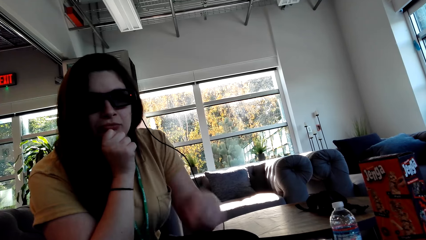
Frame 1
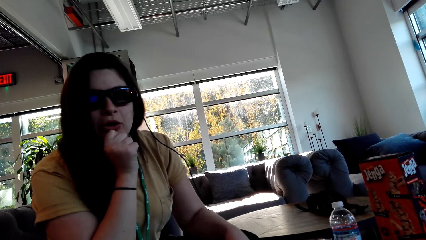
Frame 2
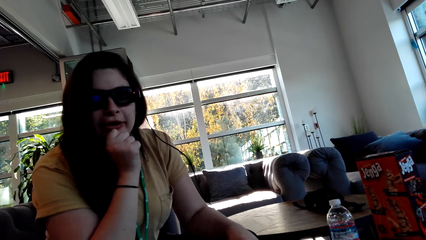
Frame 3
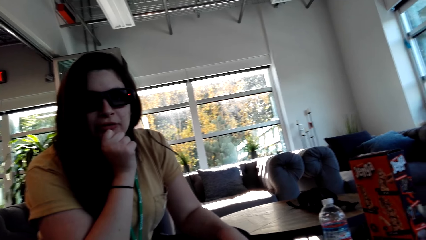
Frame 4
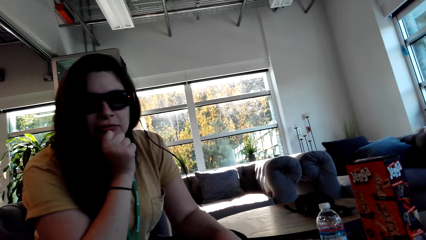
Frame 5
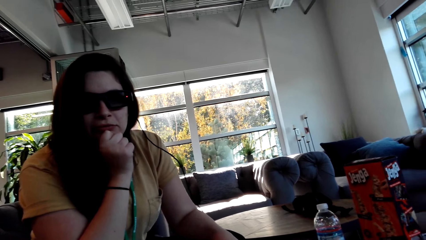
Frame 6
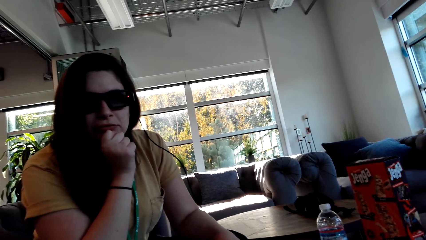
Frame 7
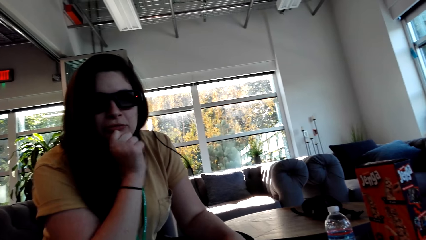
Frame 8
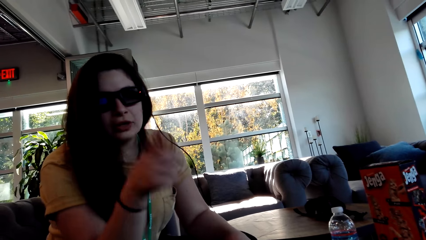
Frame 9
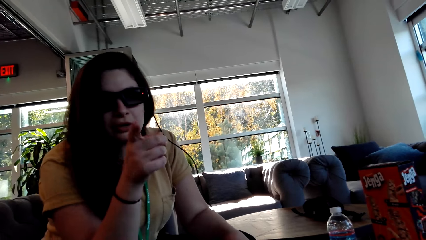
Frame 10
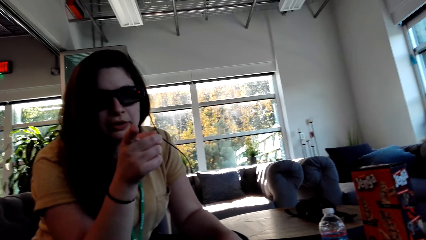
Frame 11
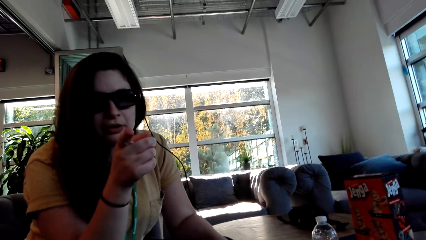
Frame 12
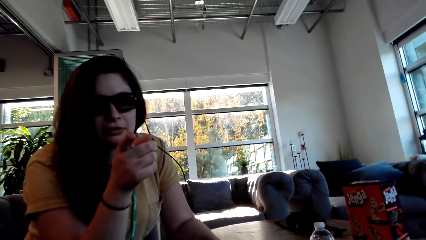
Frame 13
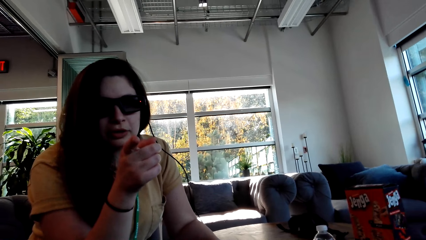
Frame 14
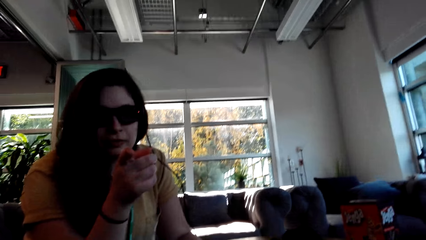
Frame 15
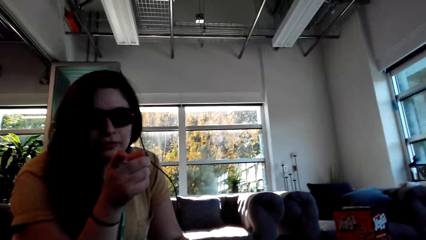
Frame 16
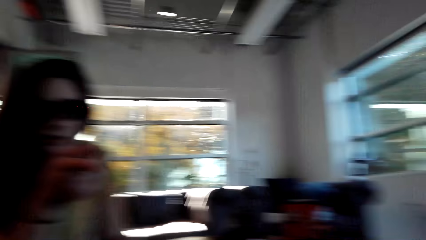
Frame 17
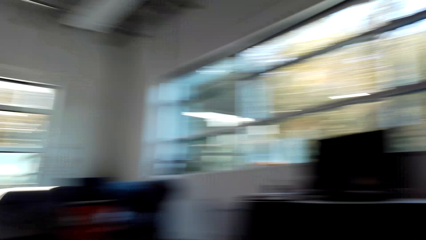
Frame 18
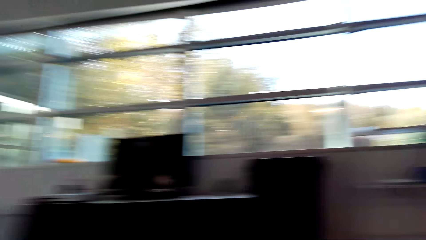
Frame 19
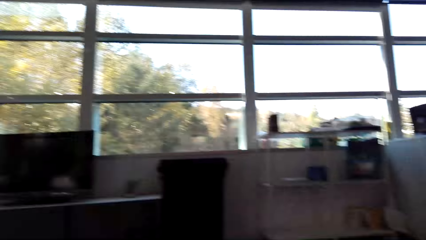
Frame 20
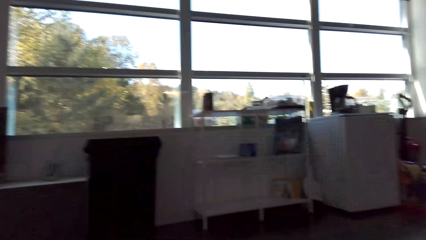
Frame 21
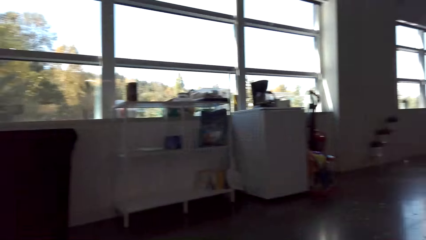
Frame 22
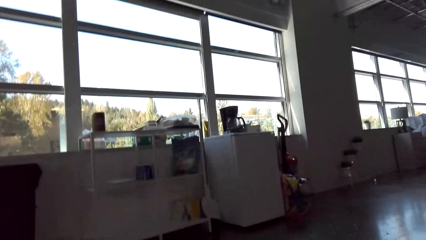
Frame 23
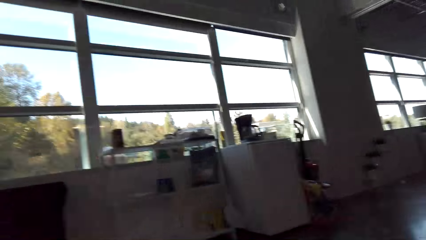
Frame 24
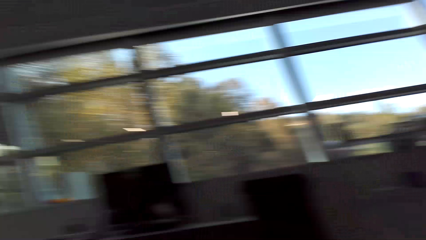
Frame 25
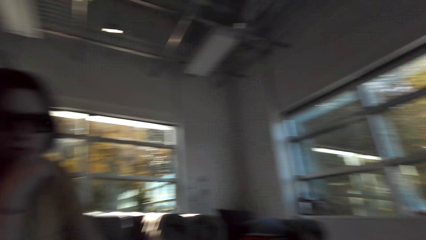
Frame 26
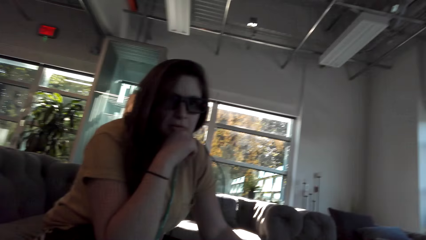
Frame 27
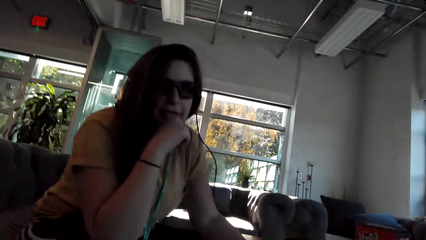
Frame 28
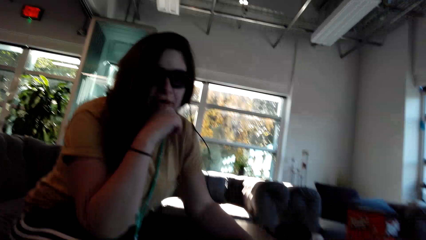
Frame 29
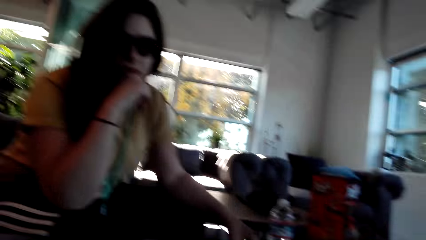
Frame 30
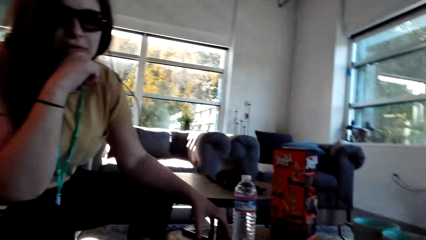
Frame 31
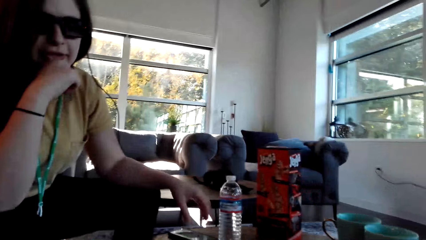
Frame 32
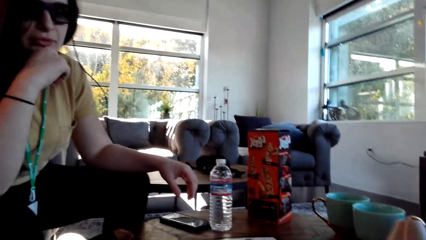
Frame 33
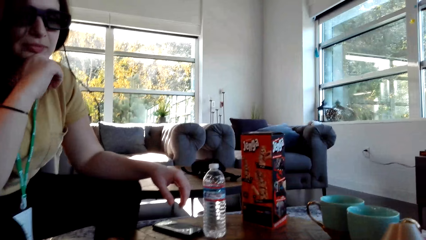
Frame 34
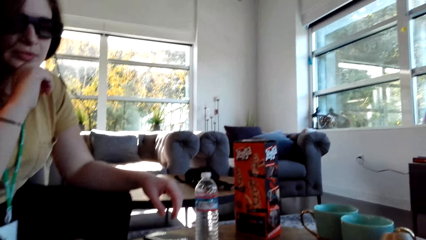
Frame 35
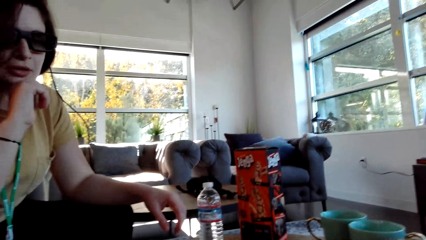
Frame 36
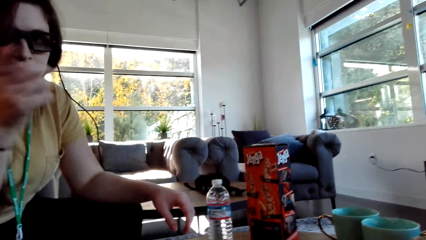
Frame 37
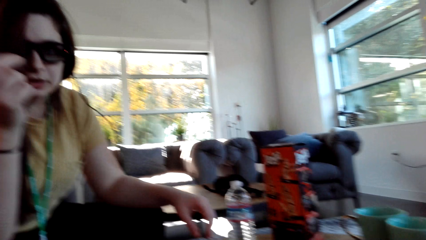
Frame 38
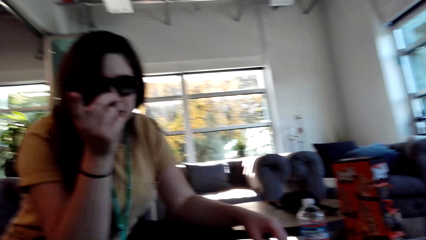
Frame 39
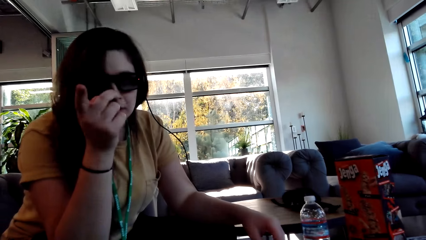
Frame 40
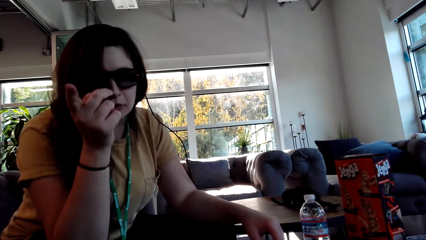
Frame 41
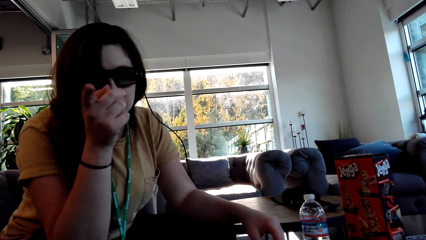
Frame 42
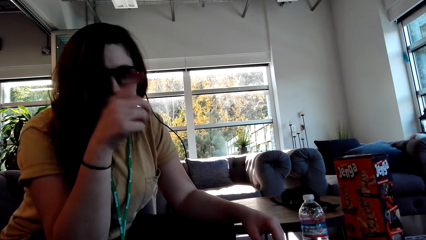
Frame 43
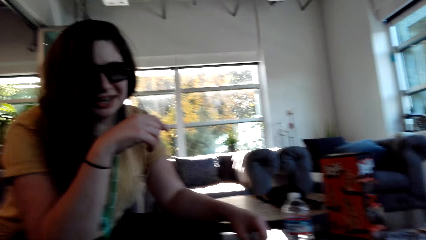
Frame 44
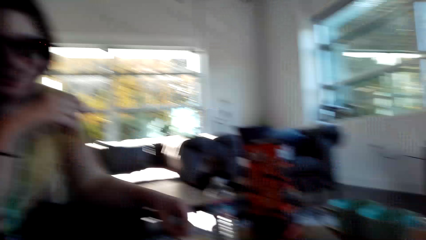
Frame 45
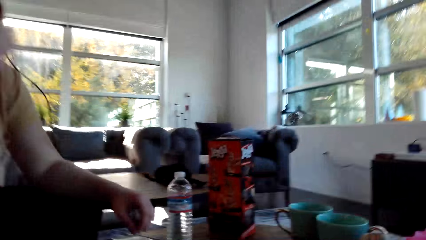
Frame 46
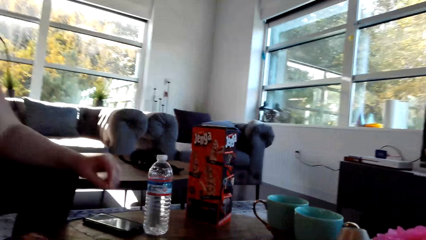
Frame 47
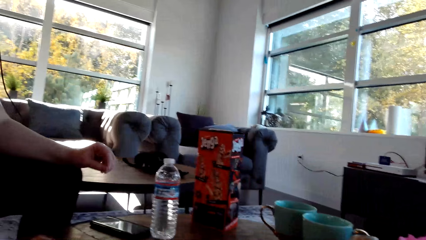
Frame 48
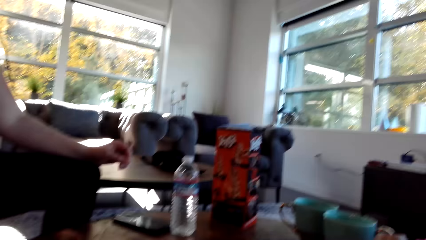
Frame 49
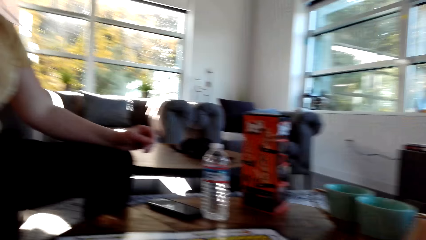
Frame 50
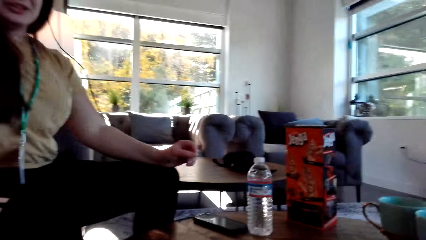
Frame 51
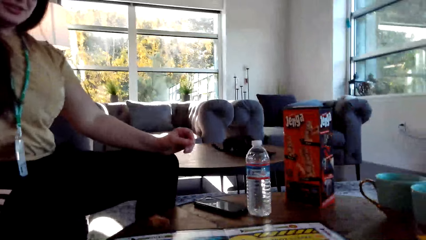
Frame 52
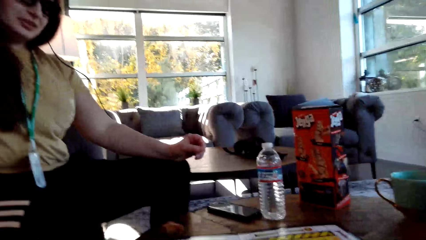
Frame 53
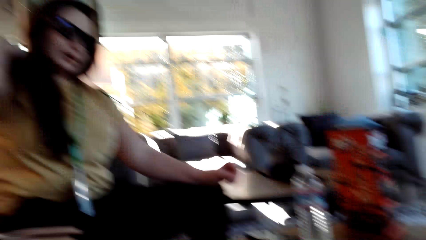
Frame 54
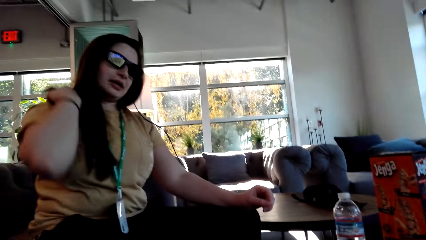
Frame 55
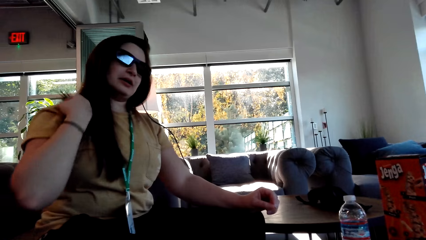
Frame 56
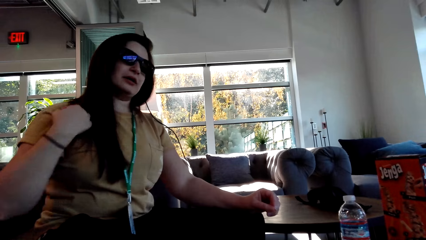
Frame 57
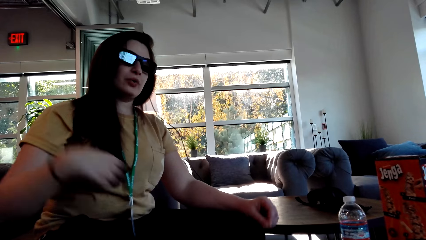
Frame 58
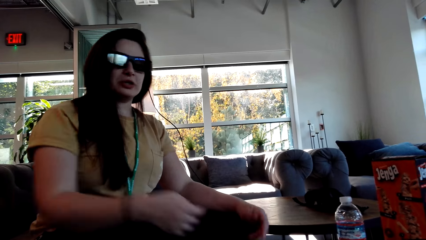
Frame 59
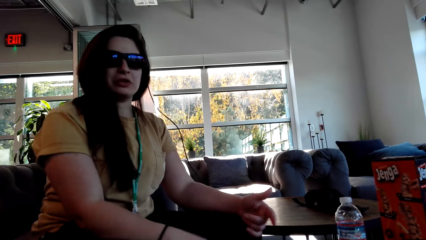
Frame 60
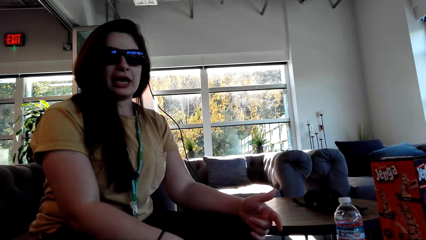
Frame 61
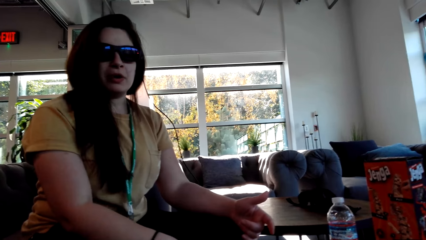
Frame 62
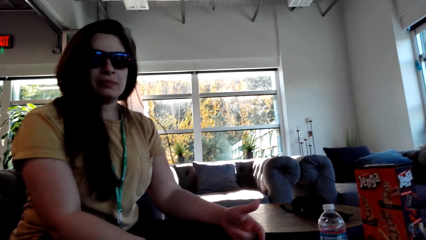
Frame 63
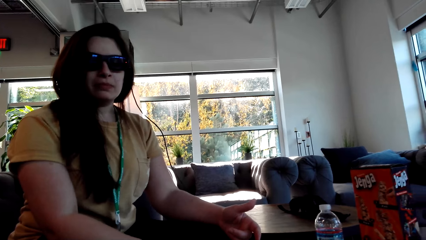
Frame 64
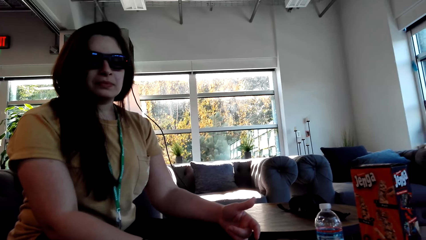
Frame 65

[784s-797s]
A person points at the camera wearer. The camera wearer looks around the house. They look at the person. The person points at the camera wearer.

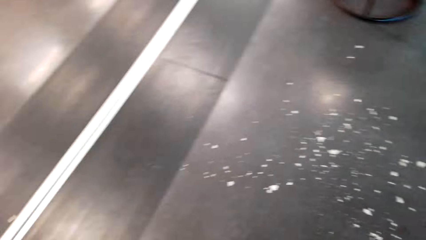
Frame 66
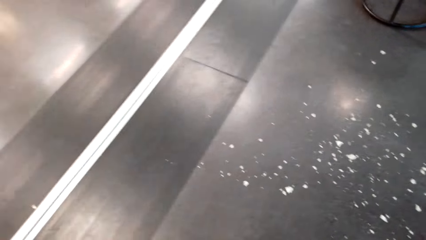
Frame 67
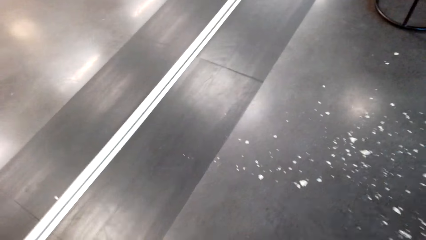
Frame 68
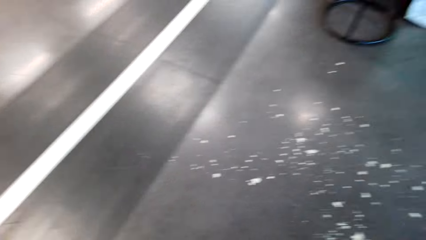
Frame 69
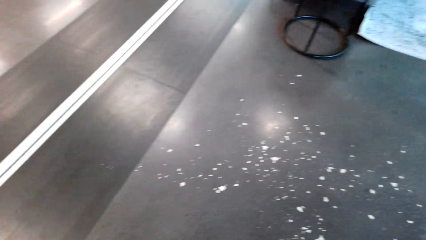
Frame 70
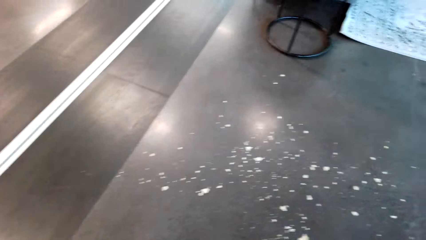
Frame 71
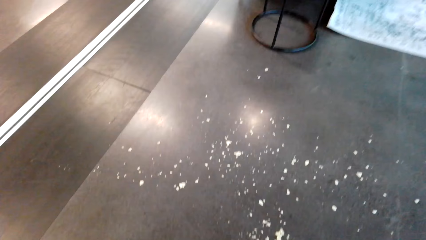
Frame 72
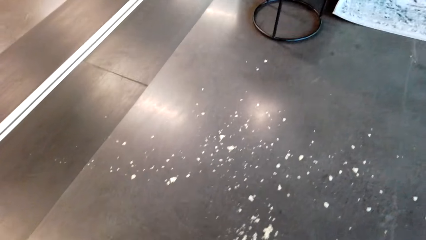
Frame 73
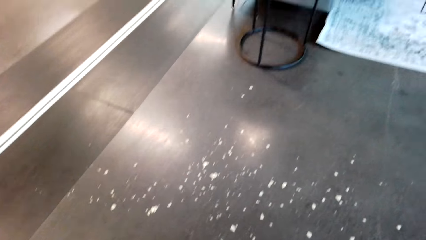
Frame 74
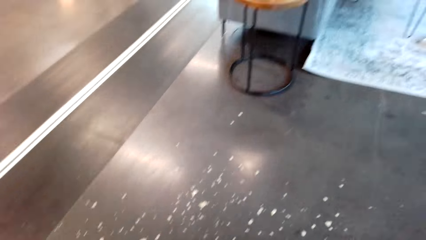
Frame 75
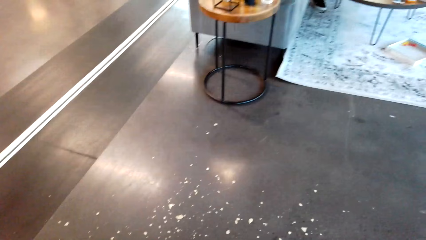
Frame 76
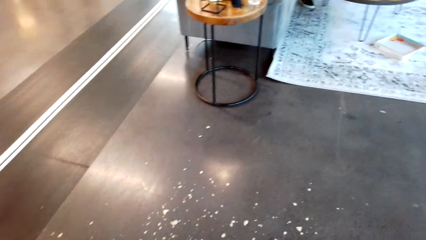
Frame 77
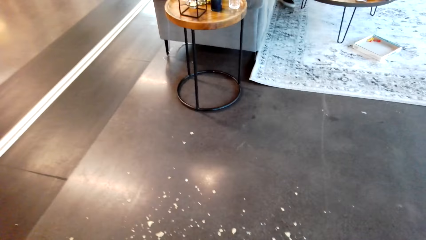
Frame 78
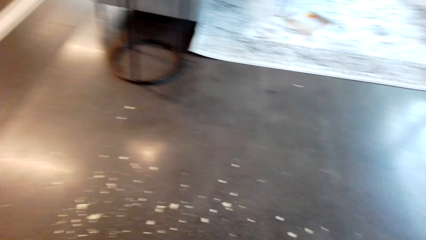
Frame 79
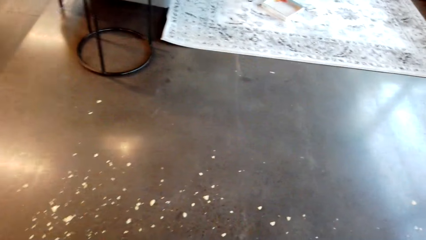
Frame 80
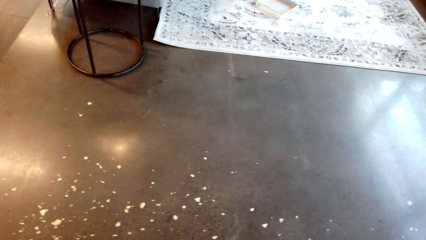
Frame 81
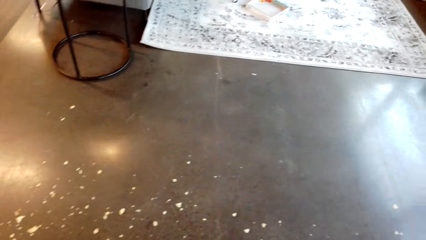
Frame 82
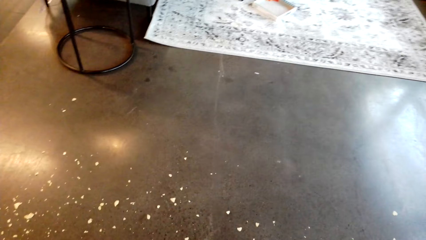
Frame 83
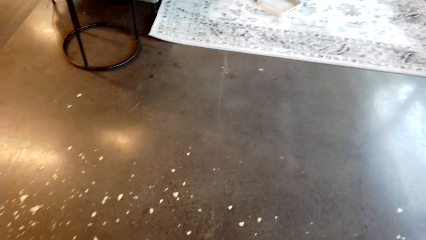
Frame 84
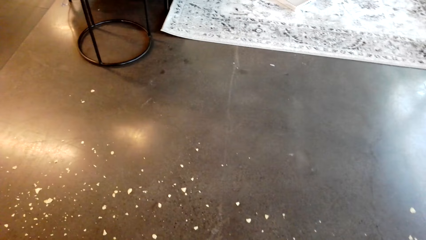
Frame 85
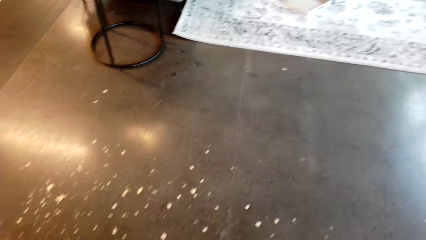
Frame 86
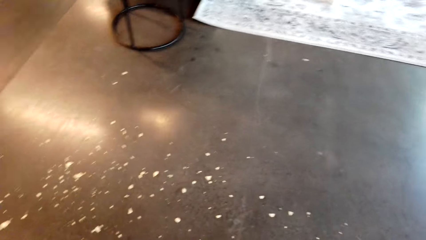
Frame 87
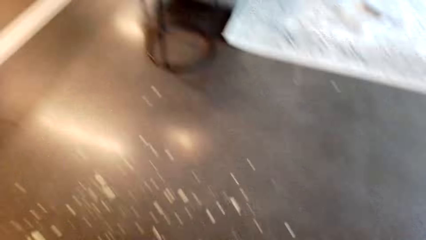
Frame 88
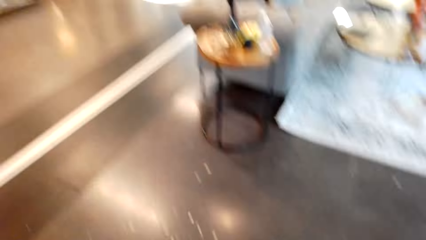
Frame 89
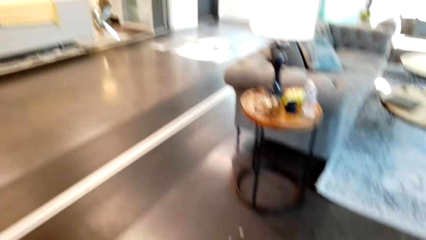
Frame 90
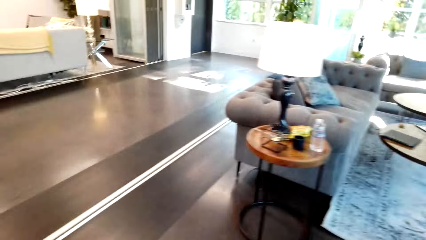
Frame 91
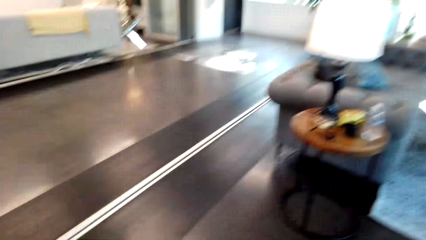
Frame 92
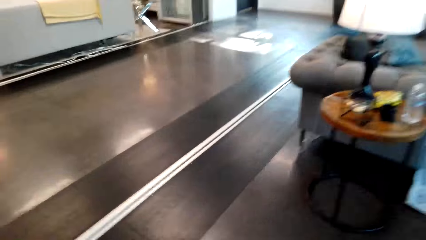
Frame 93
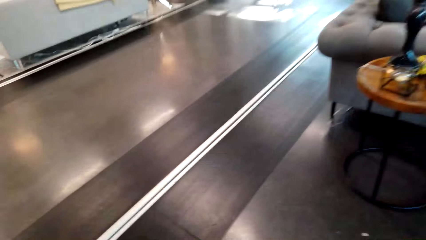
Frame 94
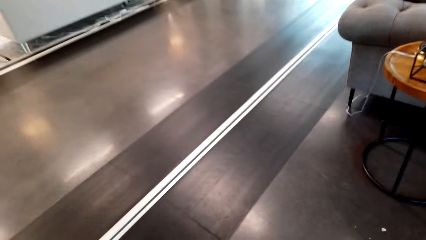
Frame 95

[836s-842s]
The camera wearer converses with a person.
